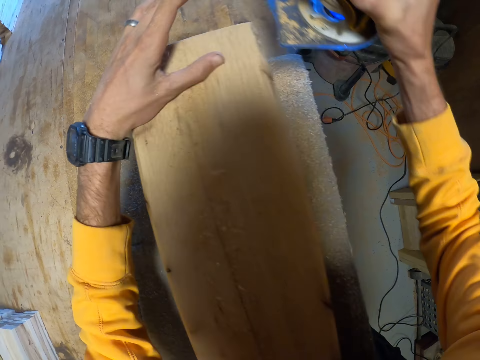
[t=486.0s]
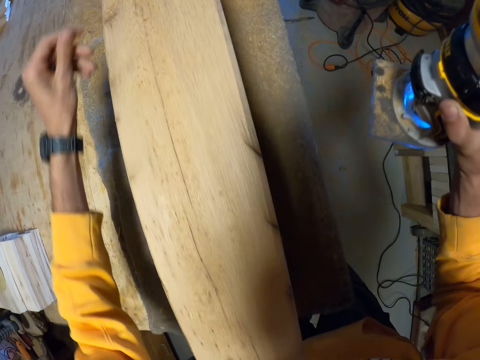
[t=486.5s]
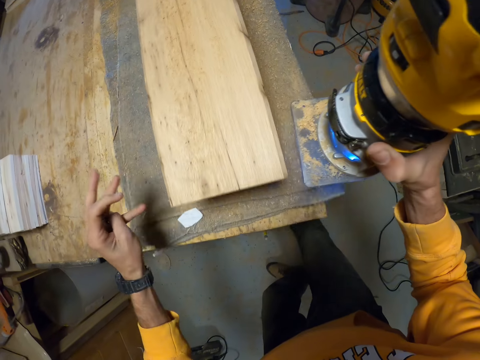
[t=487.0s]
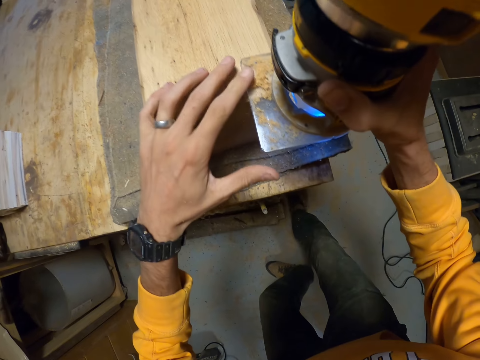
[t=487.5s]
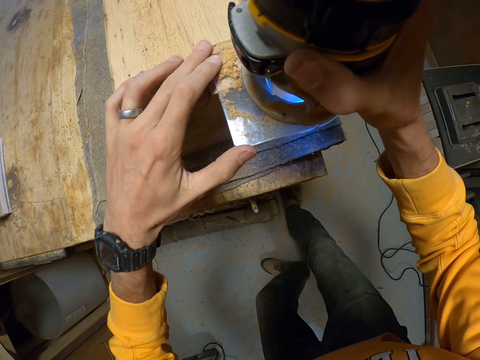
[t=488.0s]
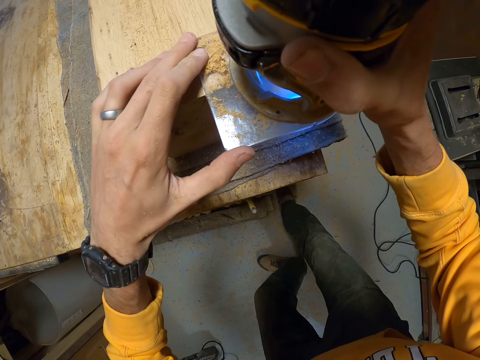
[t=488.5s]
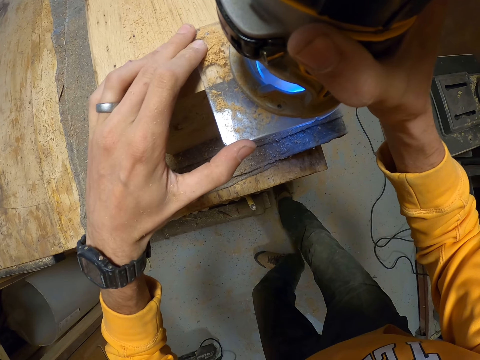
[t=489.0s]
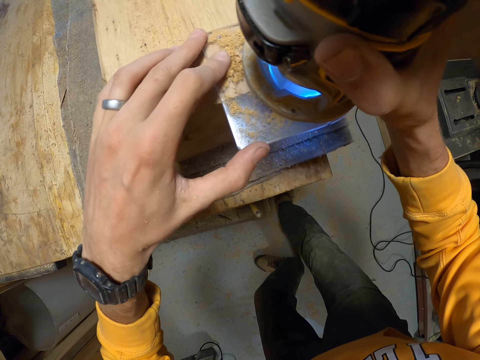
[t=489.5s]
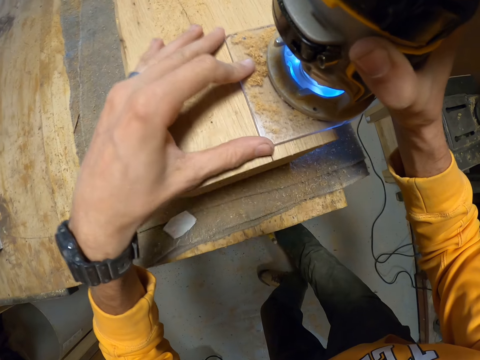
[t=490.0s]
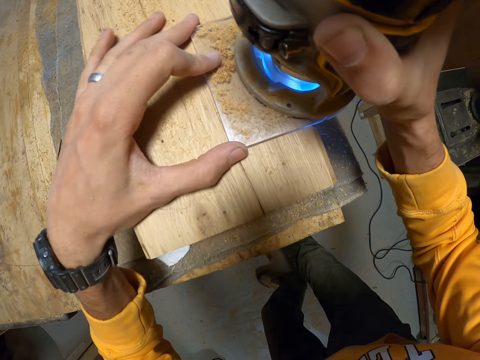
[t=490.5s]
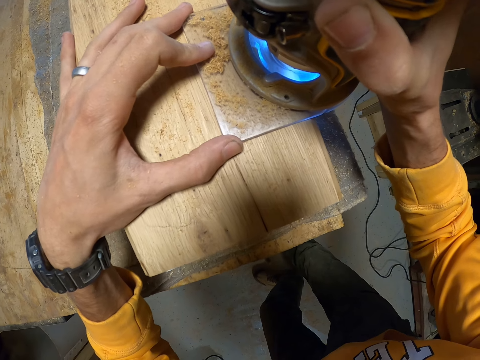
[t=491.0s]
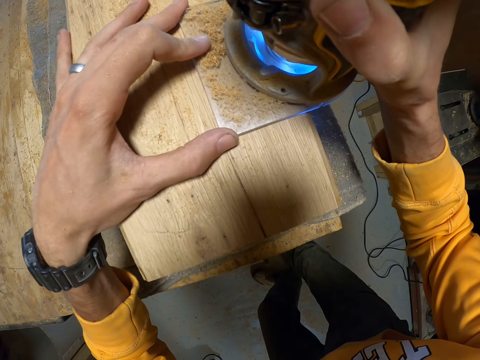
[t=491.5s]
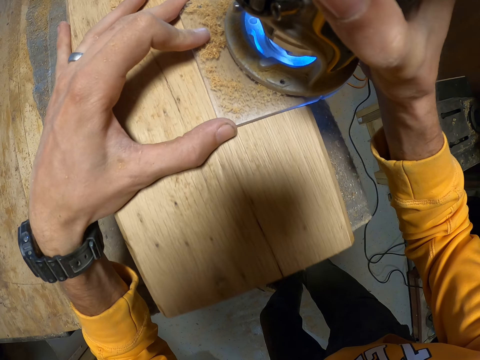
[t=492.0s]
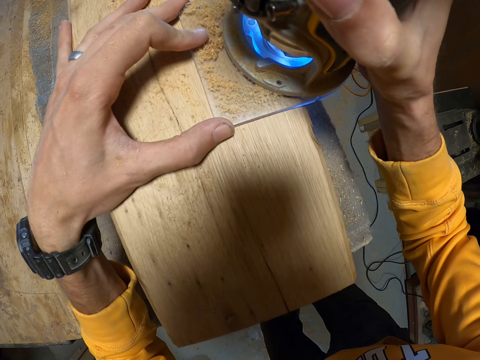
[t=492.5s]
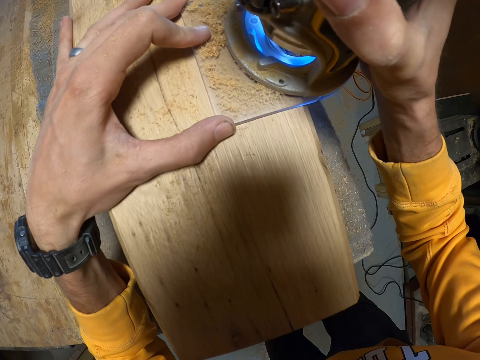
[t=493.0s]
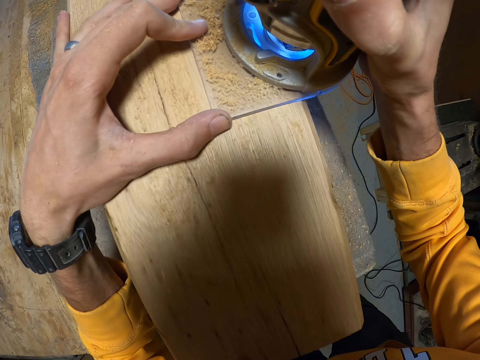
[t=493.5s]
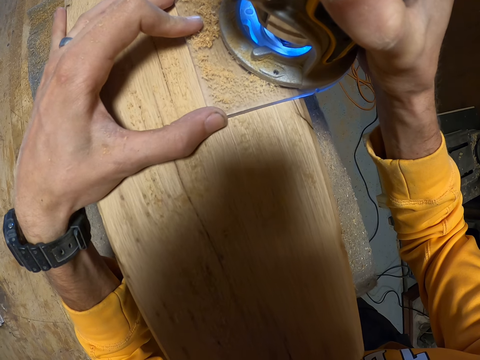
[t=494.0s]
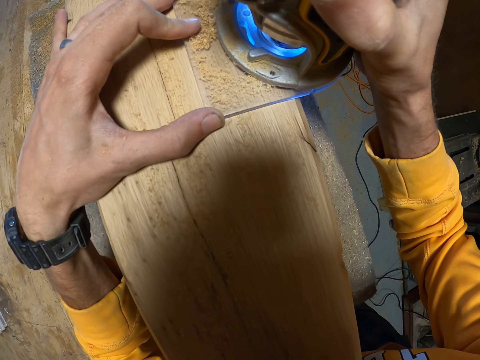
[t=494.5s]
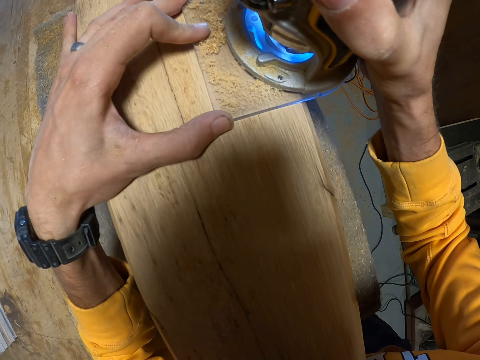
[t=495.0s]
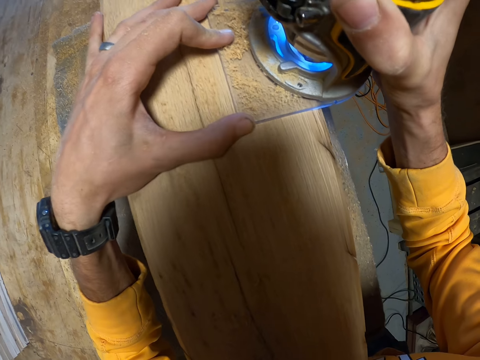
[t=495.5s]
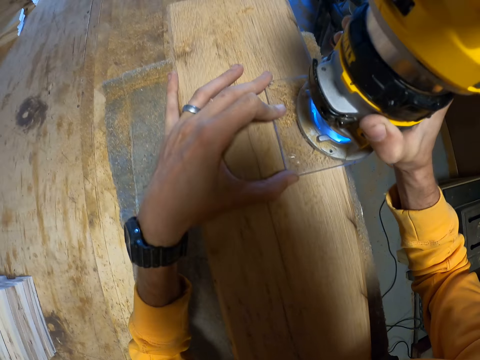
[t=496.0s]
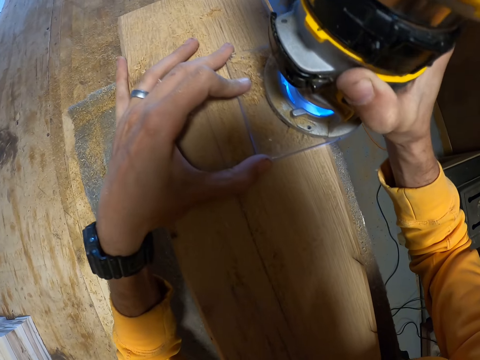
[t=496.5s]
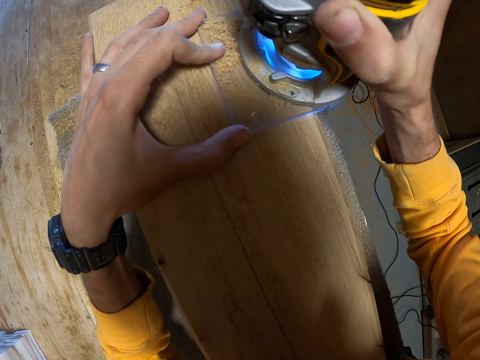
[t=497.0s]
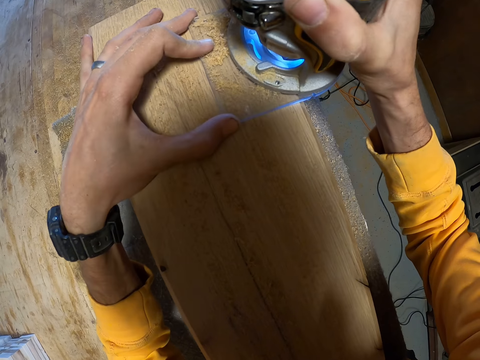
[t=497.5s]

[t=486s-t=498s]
The camera wearer removes the device from the log of wood with his right hand. He trims the log of wood with the device in his right hand. He places the sander on the wood. He sands the wood with the sander.

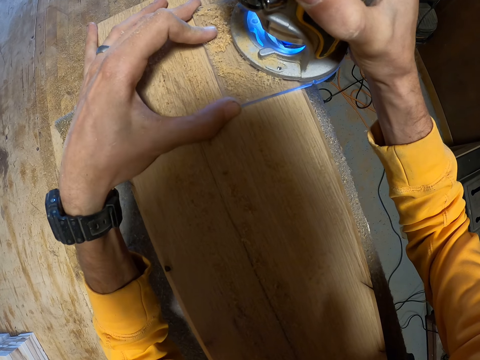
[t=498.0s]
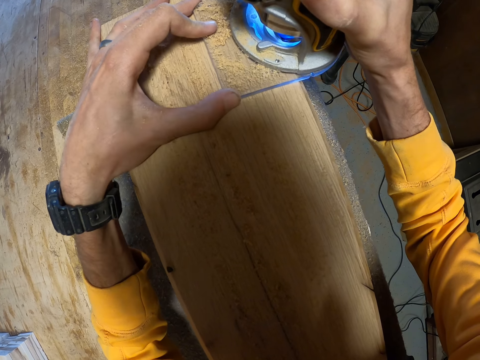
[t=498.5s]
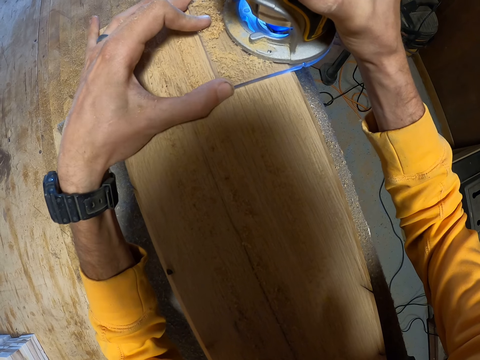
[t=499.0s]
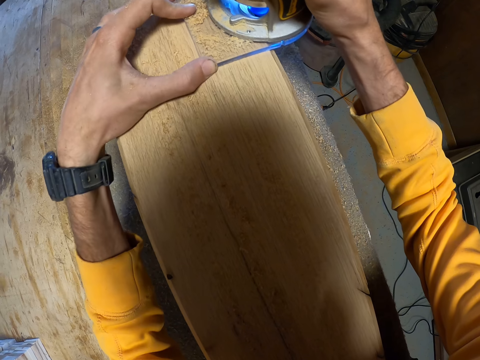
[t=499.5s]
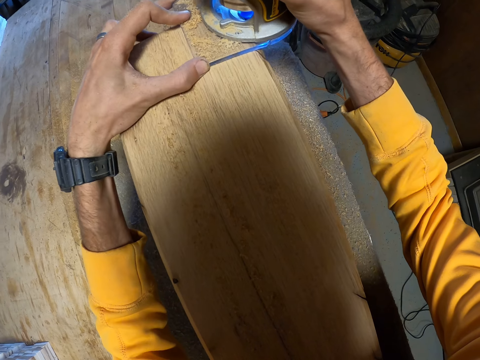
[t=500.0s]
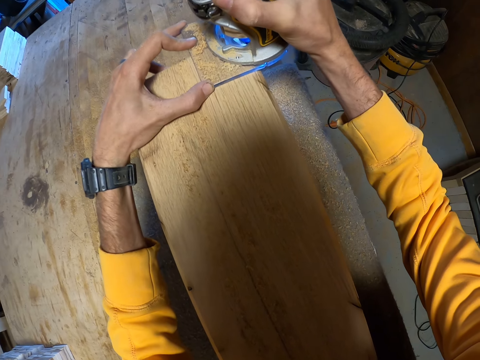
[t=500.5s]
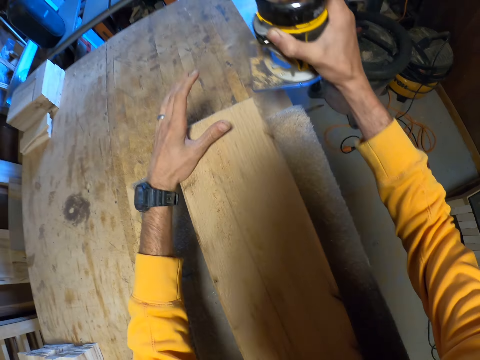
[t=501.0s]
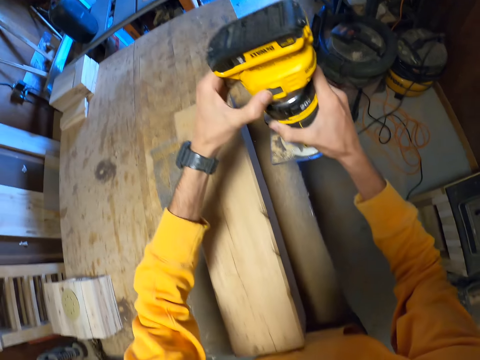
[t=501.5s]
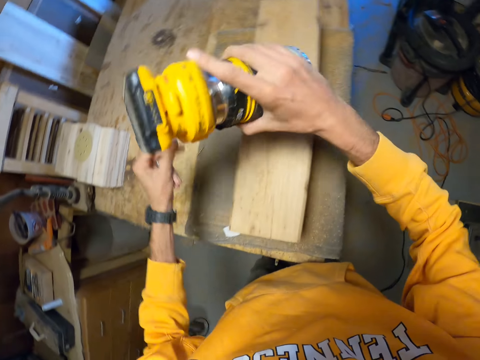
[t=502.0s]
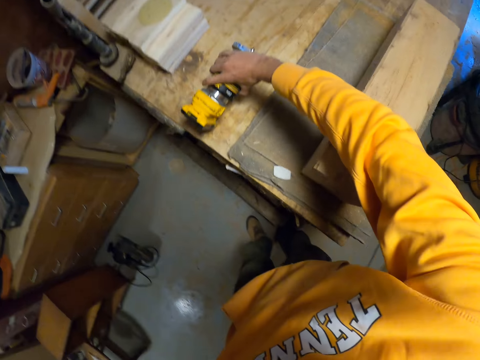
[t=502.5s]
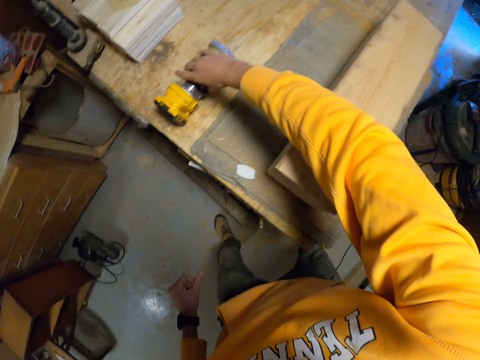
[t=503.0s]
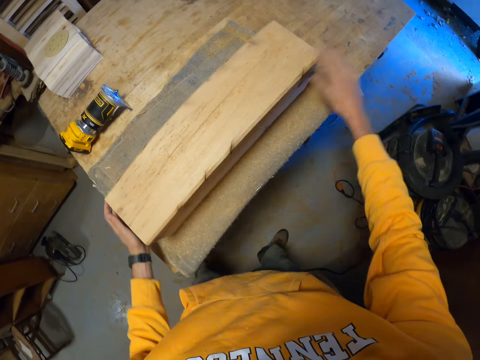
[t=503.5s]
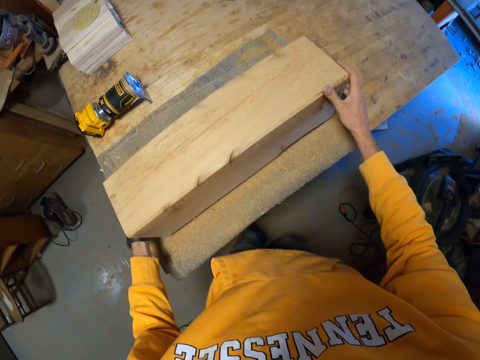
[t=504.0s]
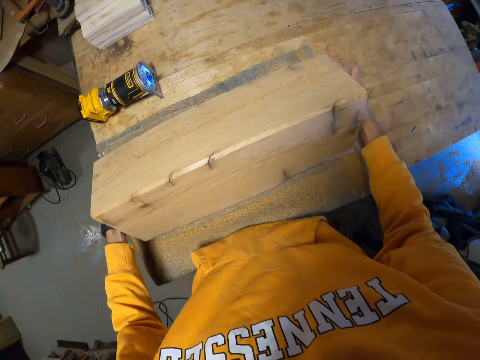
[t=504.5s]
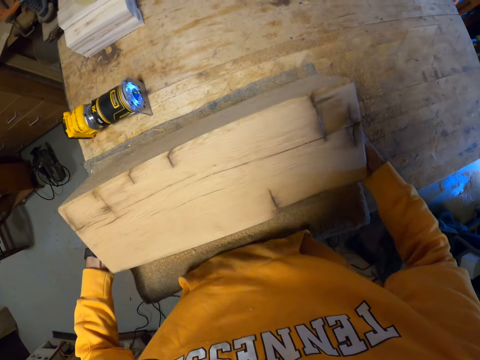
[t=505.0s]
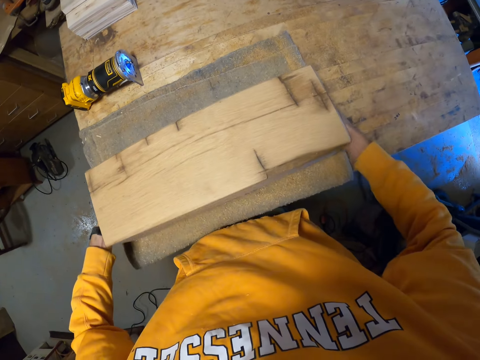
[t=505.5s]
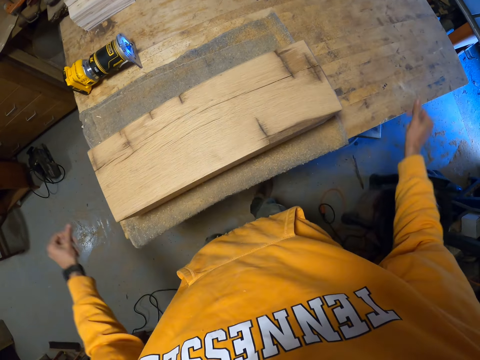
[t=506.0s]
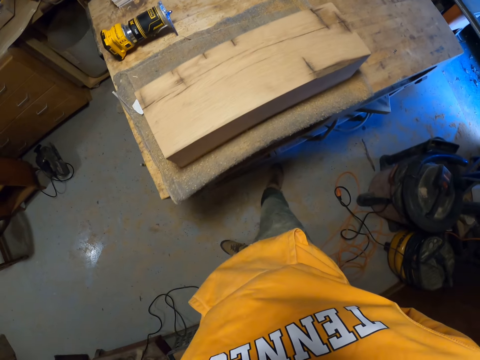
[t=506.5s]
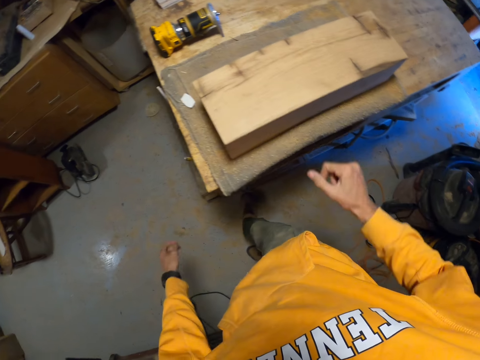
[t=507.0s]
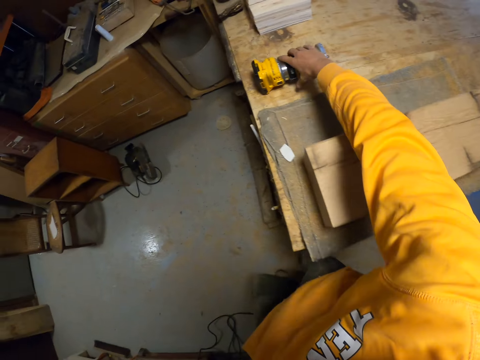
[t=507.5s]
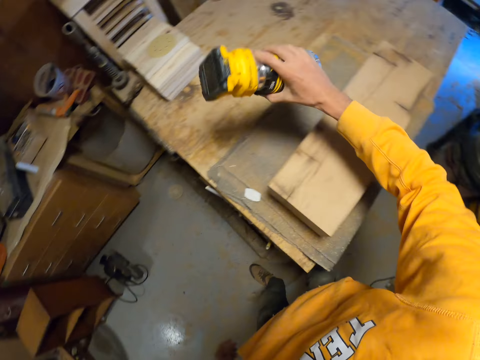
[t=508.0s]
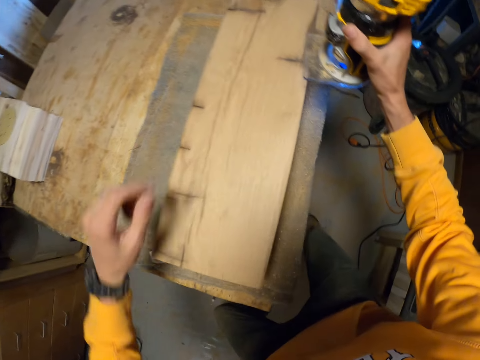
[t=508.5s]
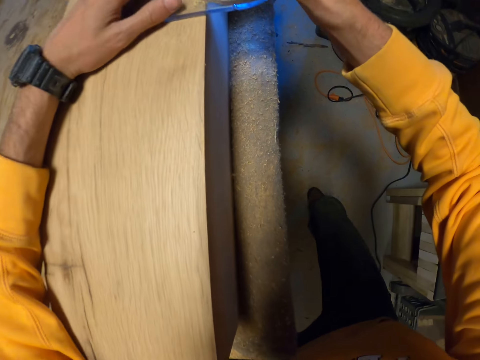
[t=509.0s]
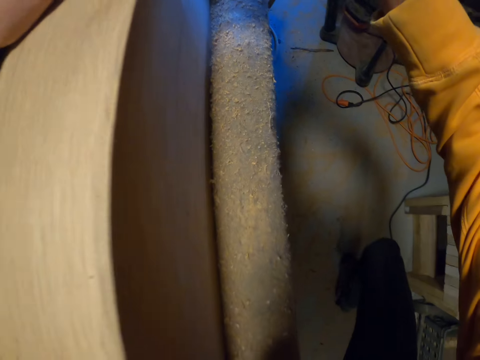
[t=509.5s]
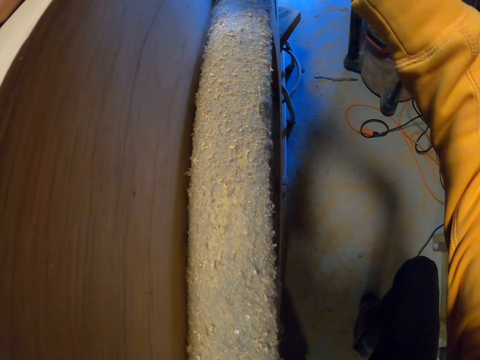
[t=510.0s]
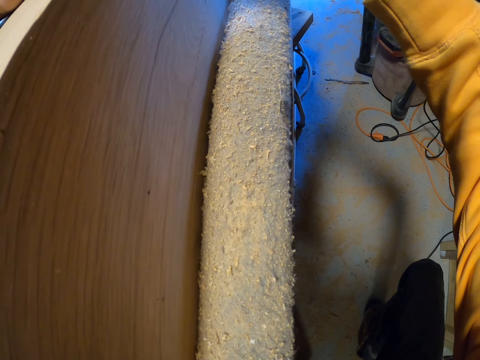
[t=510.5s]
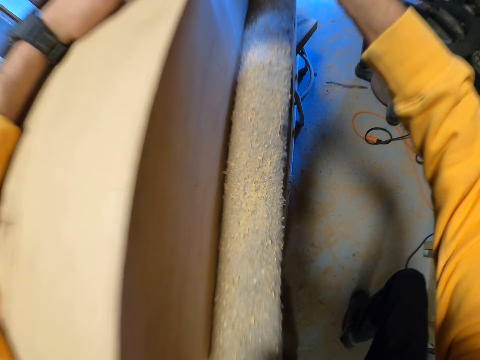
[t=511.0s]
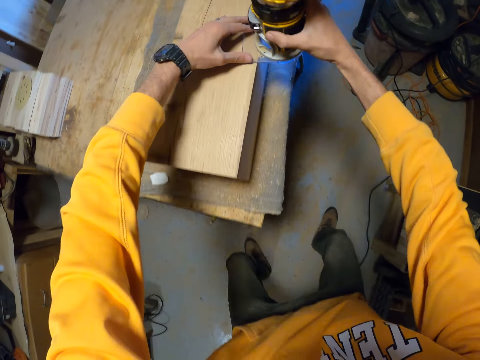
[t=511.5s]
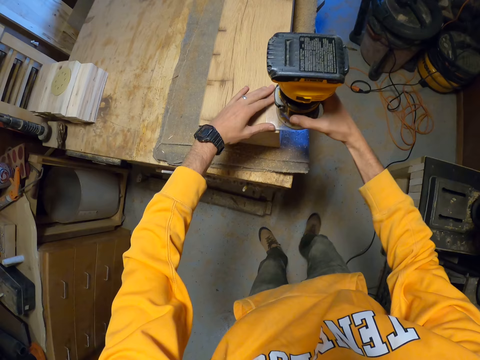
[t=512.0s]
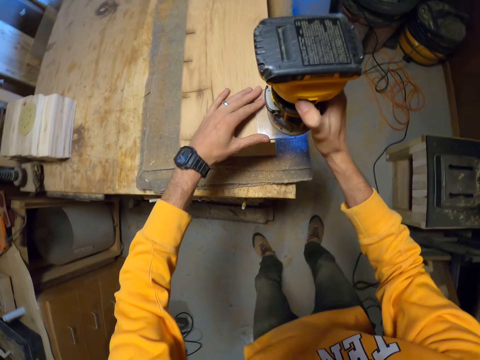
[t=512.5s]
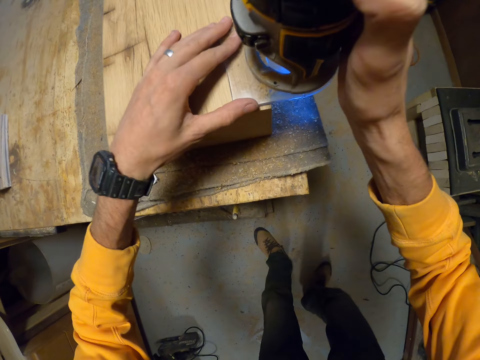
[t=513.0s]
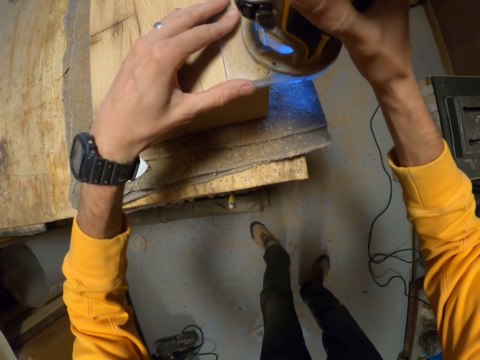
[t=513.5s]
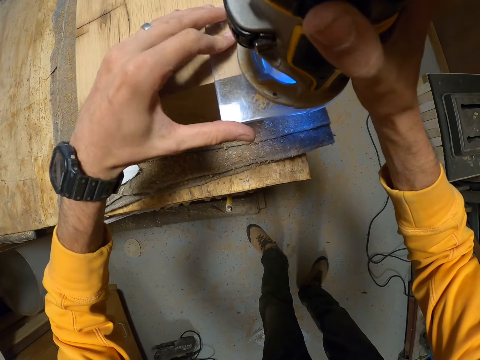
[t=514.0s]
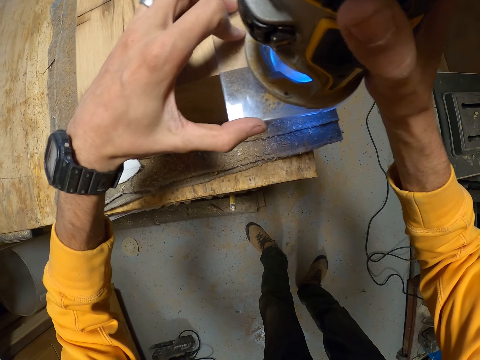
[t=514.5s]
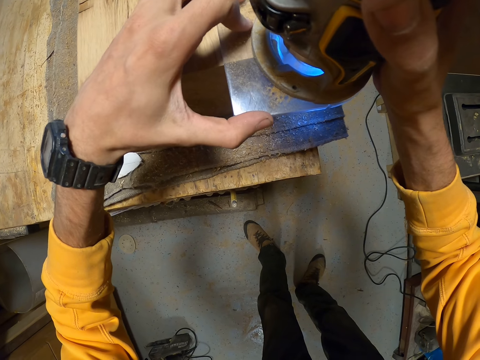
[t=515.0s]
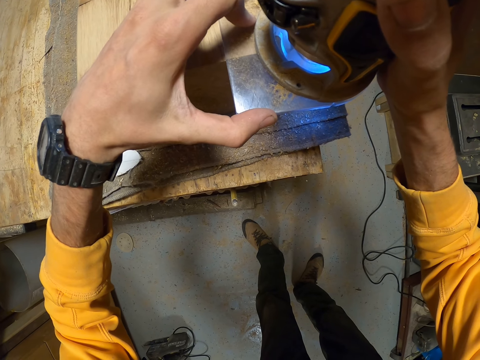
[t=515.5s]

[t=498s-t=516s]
The camera wearer removes the device or sander from the log of wood with his right hand. He operates the device with his left hand. He turns off the sander. He puts the device on the table with his right hand. He turns over the log of wood with his hands. He lifts the wood and puts the wood on the table. He picks up the device on the table with his right hand. He puts the sander on the wood. He trims the log of wood with the device in his right hand. He pulls the sander across the wood. He turns off the sander.
